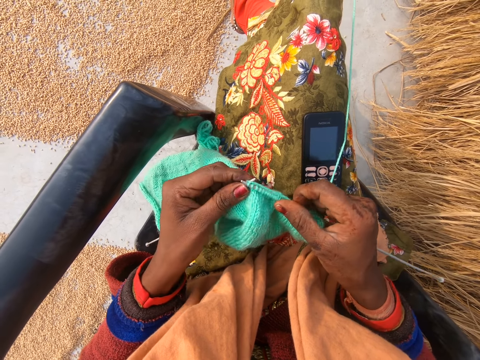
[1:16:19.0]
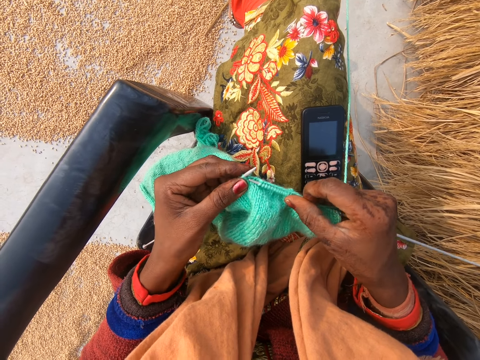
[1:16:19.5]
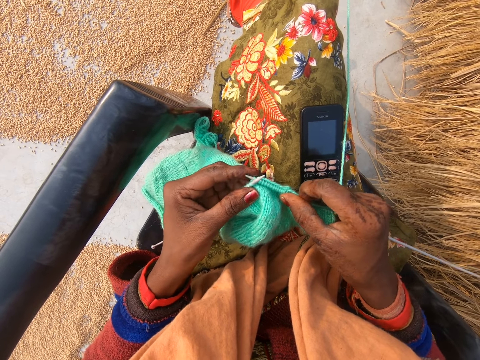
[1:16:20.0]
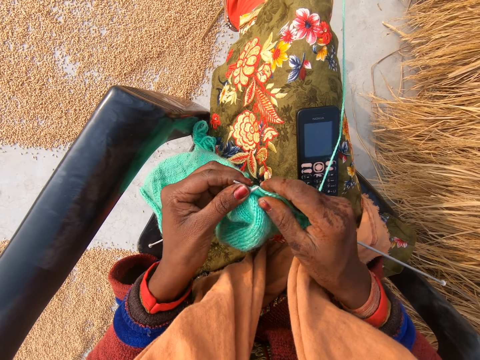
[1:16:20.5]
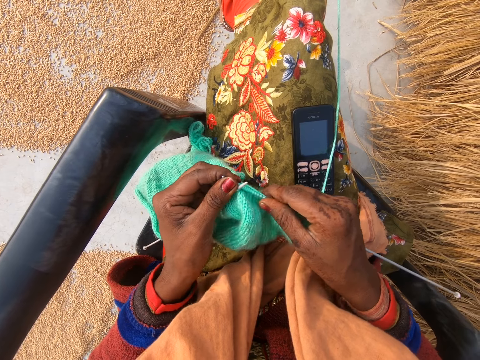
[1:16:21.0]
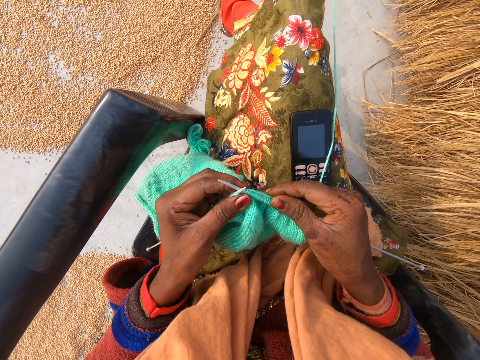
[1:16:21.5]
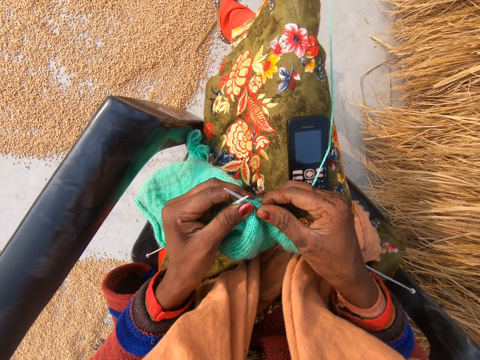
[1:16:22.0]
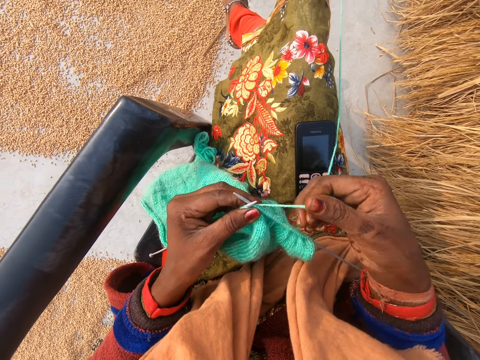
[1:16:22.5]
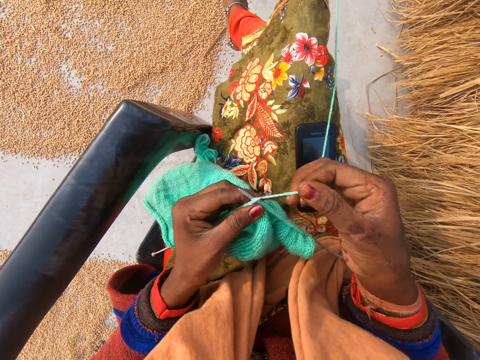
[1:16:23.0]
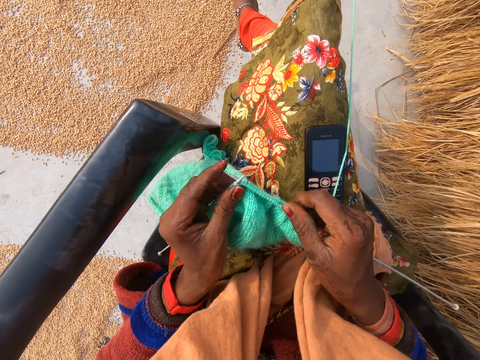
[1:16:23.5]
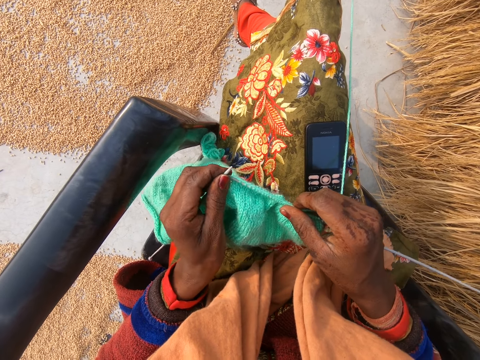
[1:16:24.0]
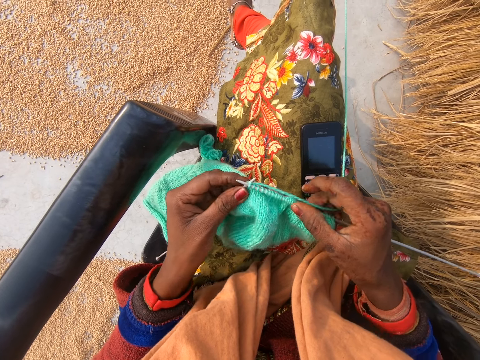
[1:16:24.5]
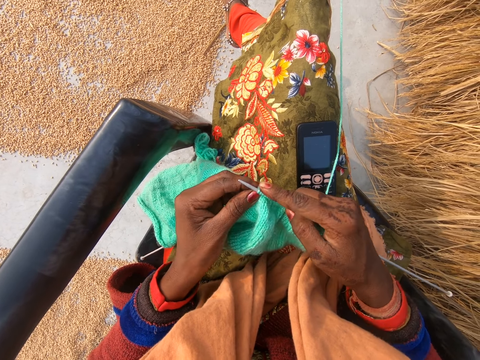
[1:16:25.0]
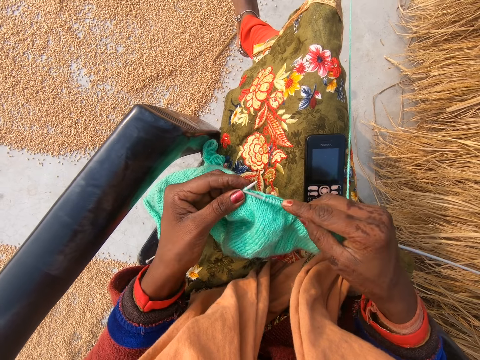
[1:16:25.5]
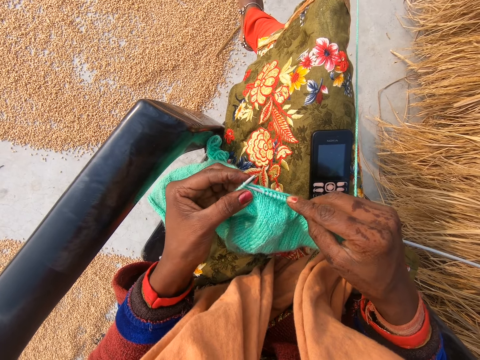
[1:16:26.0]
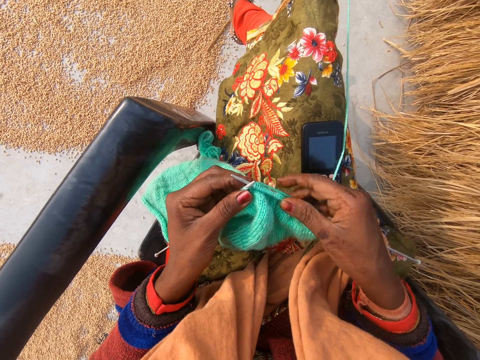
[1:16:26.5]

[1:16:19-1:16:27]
The camera wearer stretches the fabric on the crochet hook.

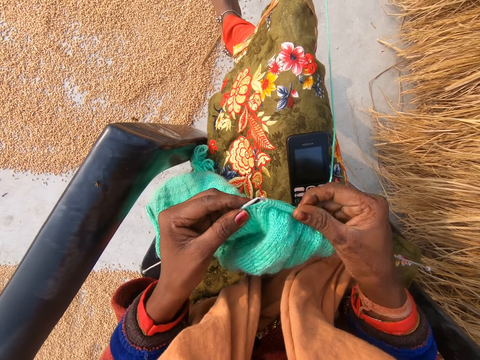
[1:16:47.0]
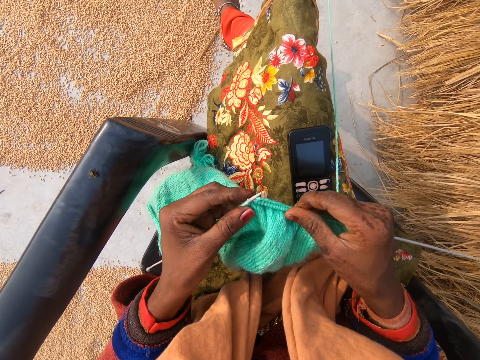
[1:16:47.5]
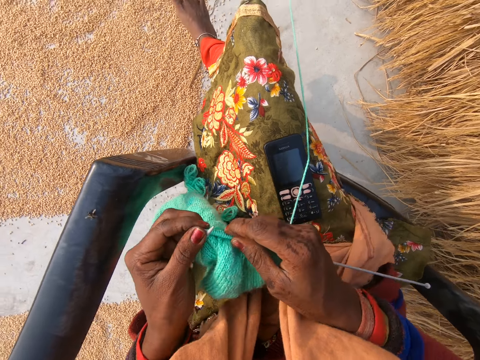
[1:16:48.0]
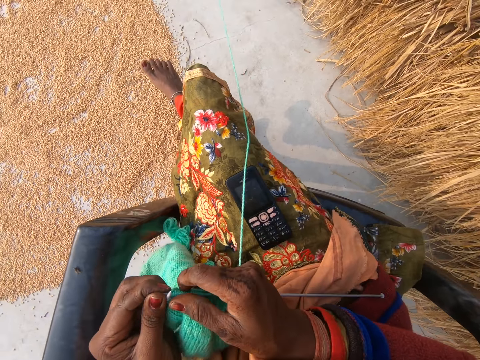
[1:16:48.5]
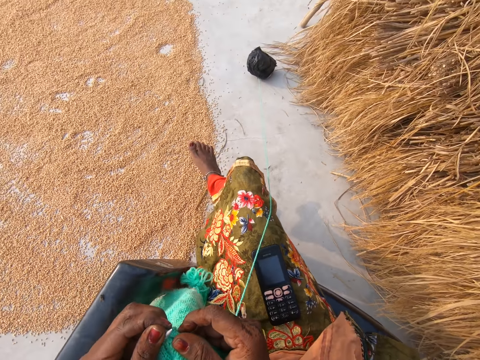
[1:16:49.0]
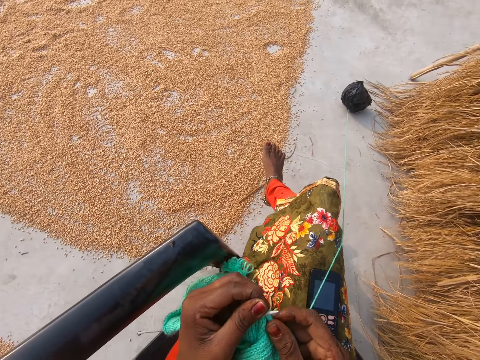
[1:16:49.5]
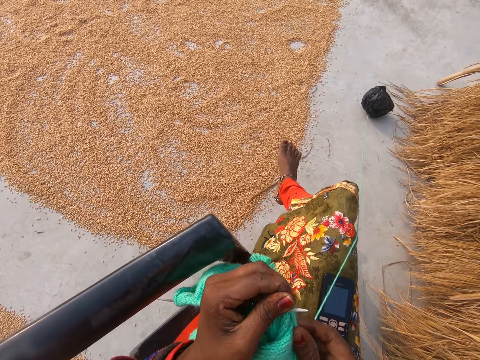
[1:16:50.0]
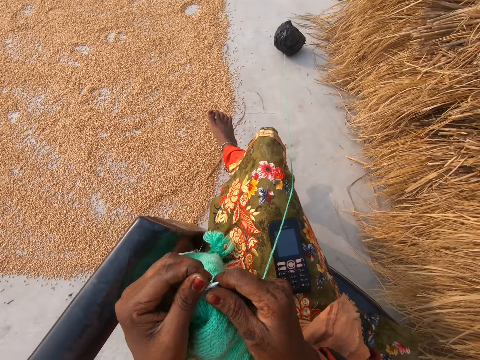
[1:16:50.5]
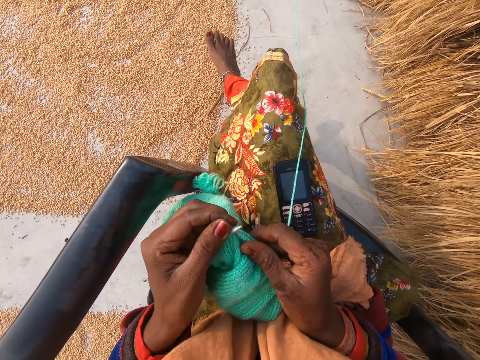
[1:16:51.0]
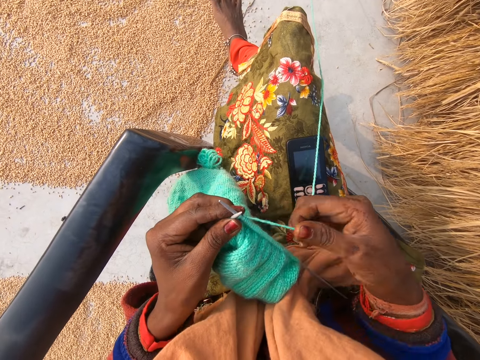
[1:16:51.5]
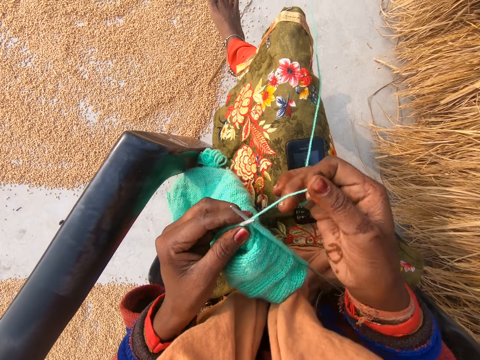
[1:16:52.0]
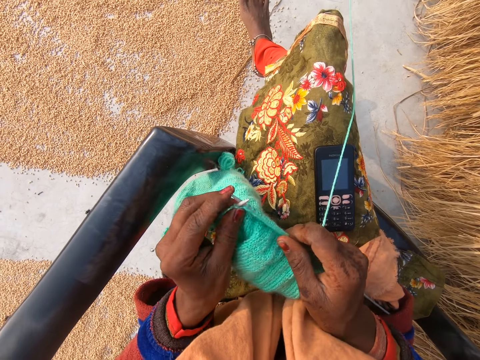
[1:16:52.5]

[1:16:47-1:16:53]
The camera wearer adjusts the fabric with both hands. They turn. They continue to knit the fabric with the needle in each hand and the thread.
